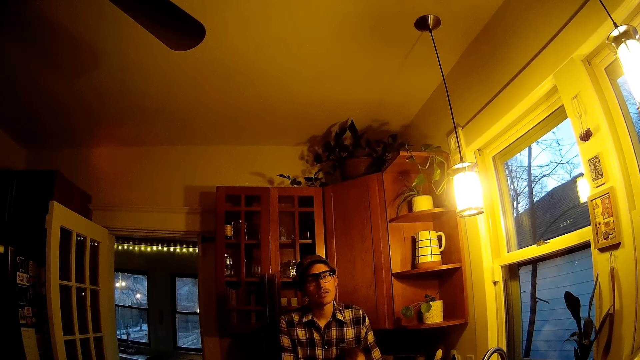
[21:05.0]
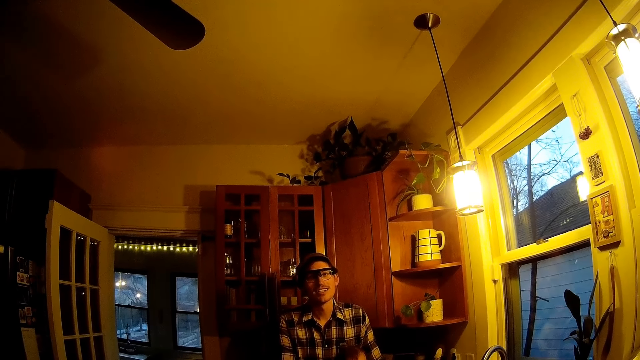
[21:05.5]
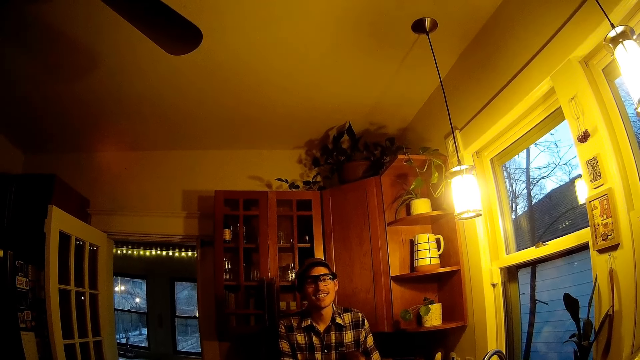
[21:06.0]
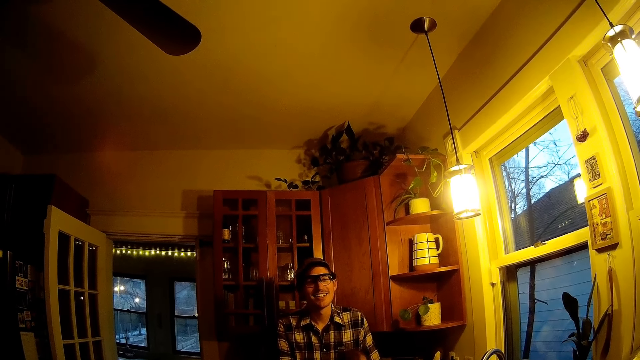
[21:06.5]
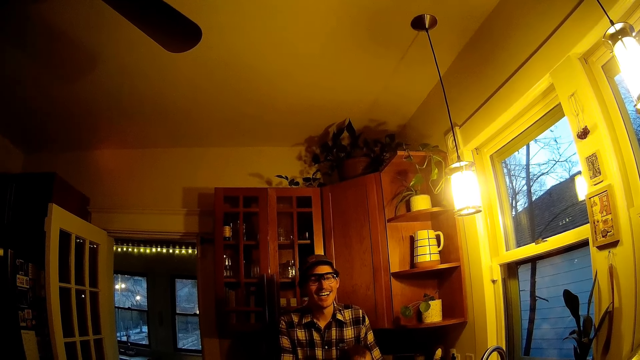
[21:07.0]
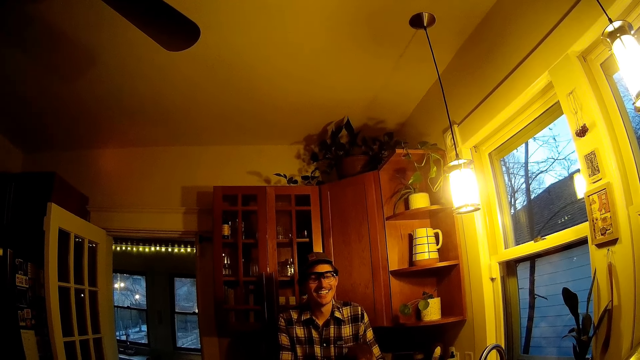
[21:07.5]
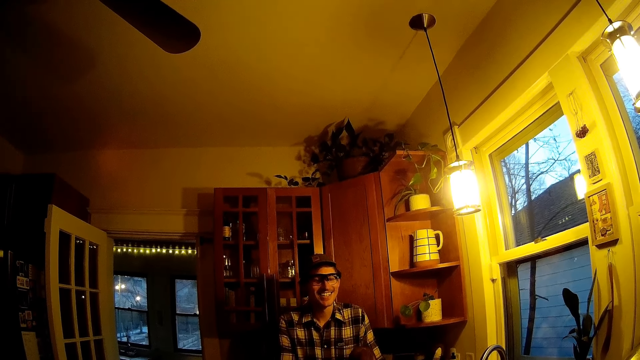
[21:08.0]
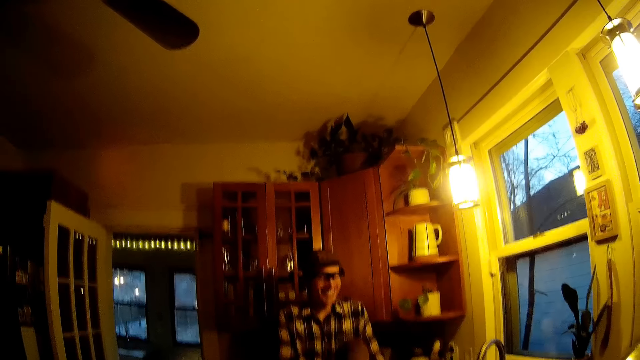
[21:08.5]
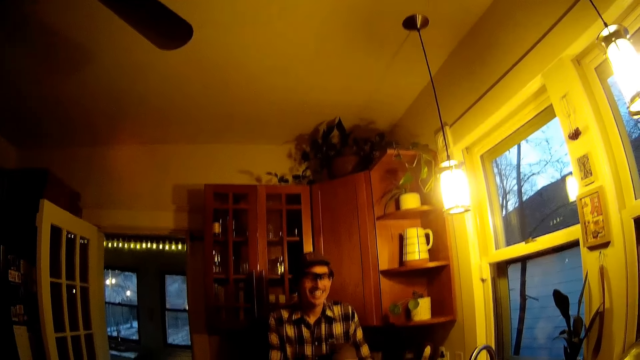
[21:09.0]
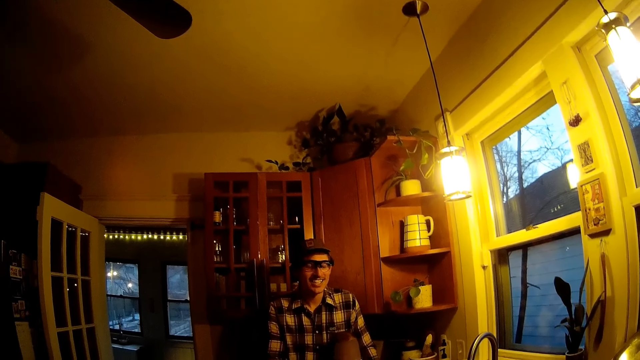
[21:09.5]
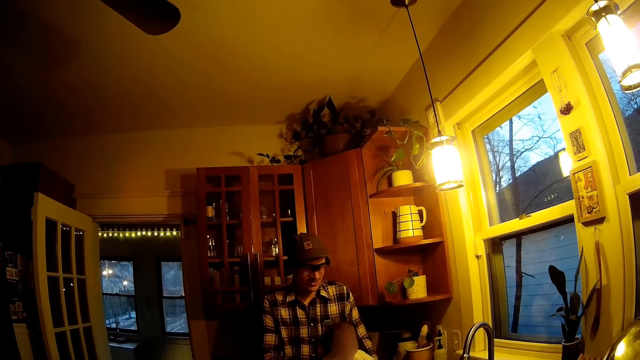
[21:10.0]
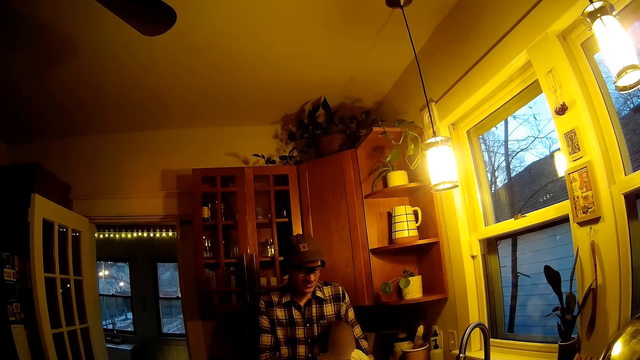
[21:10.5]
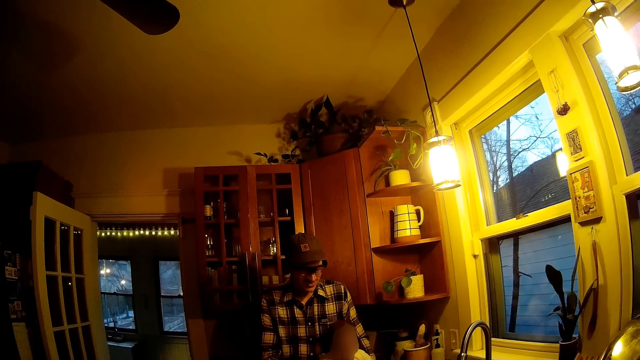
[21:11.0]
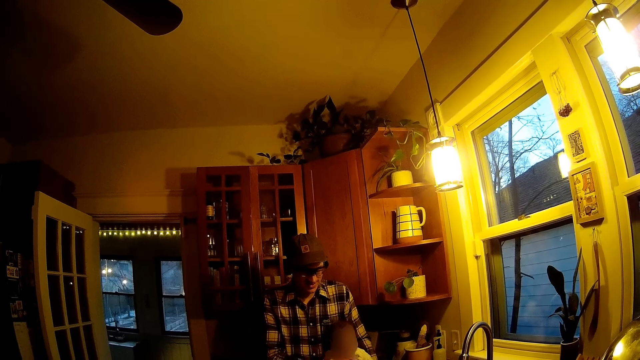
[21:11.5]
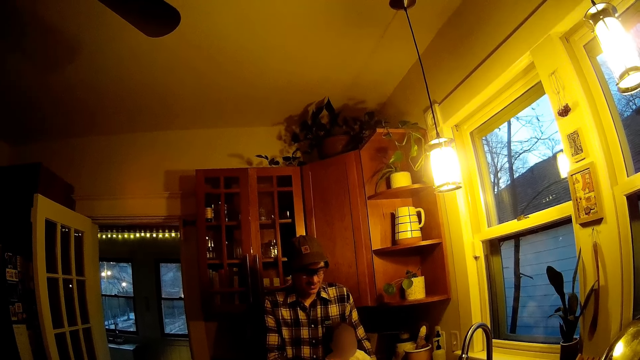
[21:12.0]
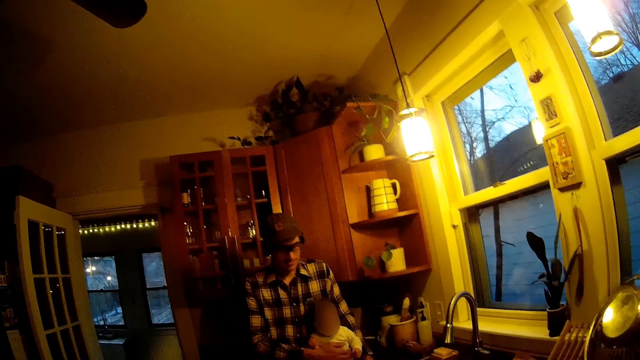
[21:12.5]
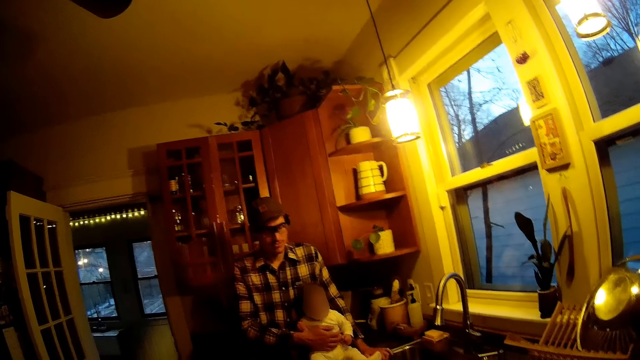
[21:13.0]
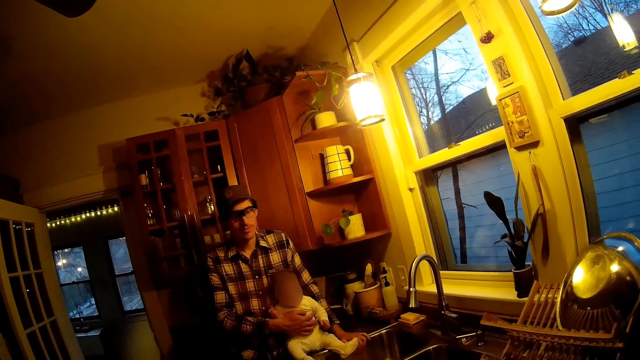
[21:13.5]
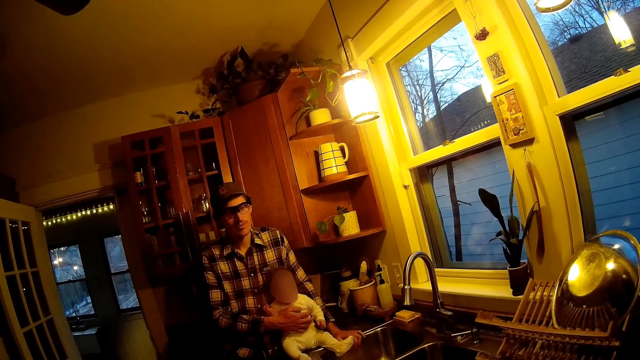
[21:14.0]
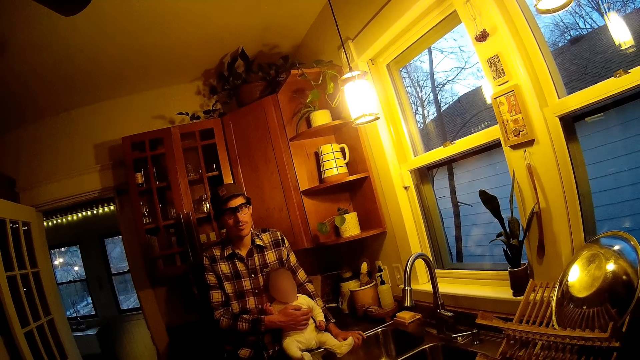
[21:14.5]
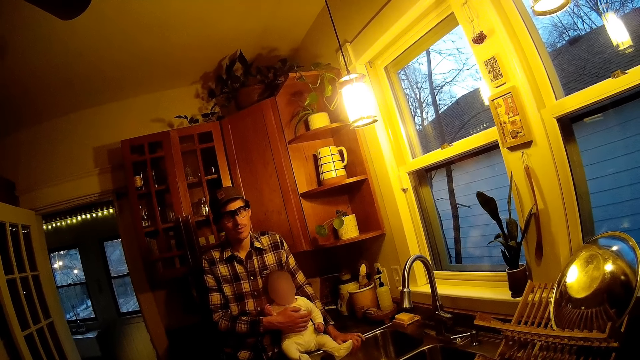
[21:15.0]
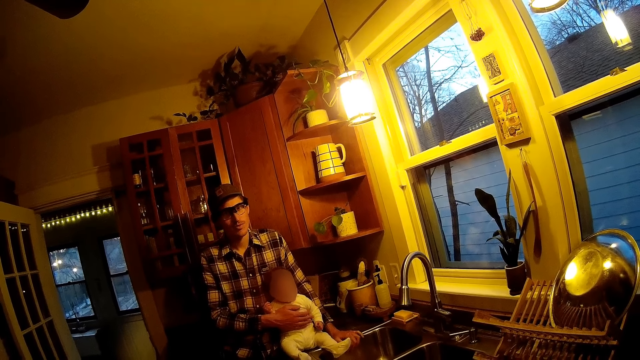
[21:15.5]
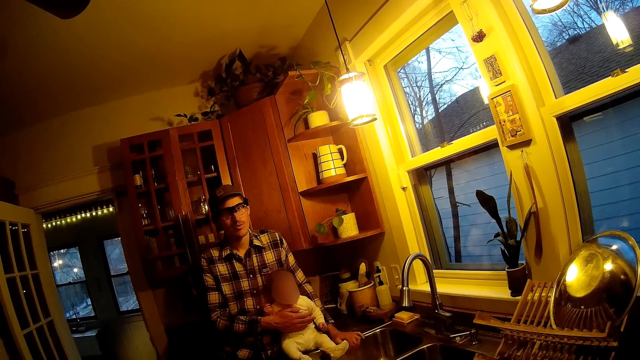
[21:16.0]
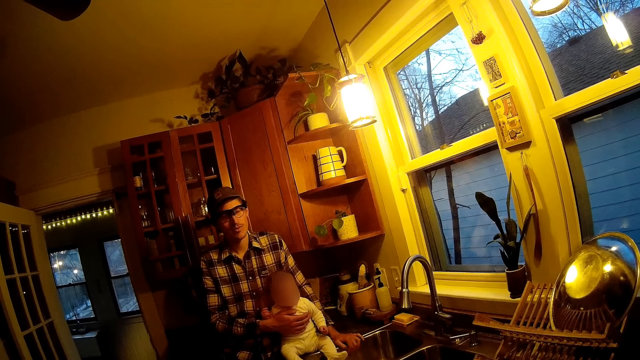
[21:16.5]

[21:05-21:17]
A man converses with the camera wearer. The camera wearer looks at the man. The man holds the baby on the kitchen sink.

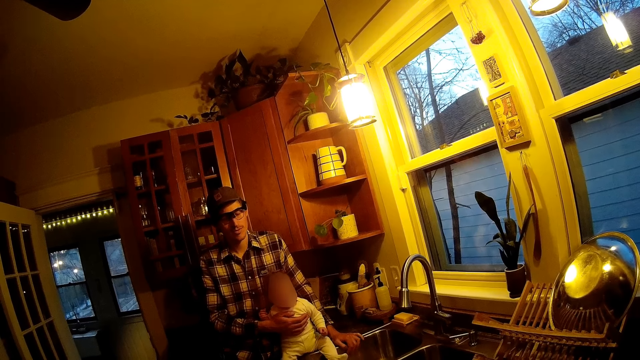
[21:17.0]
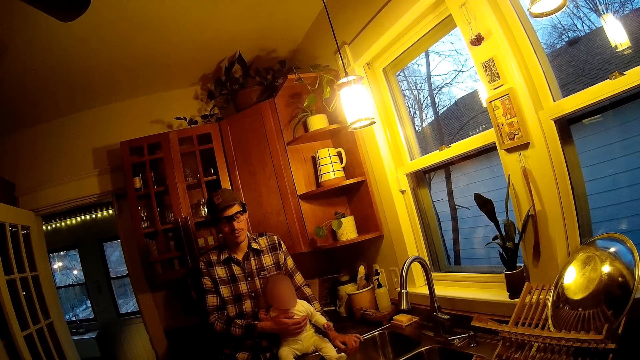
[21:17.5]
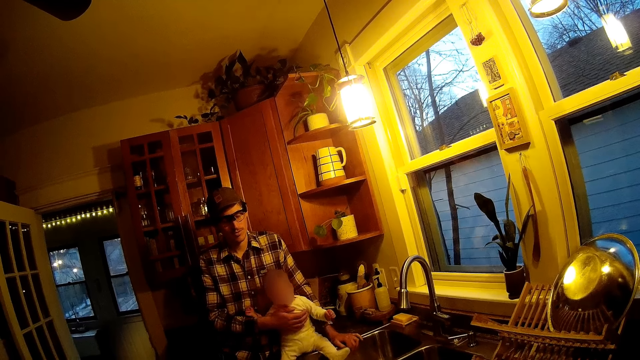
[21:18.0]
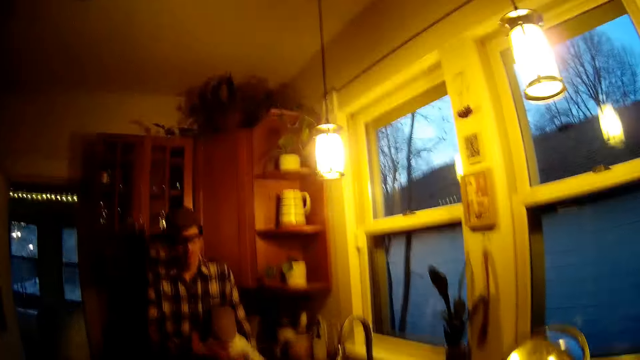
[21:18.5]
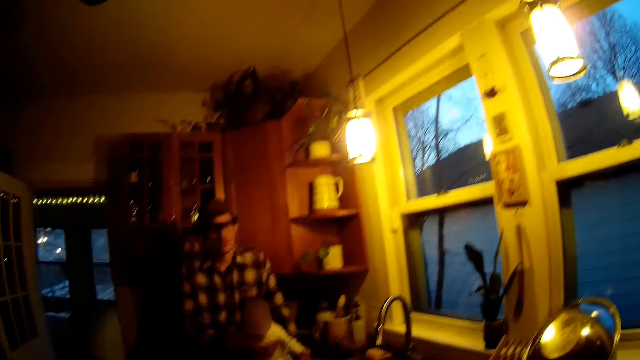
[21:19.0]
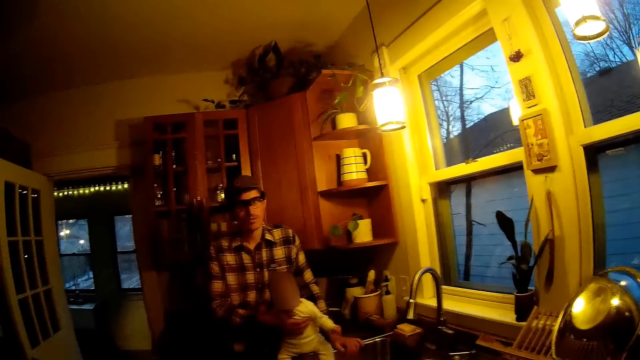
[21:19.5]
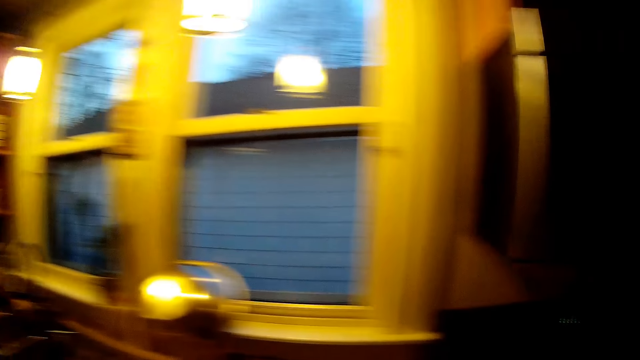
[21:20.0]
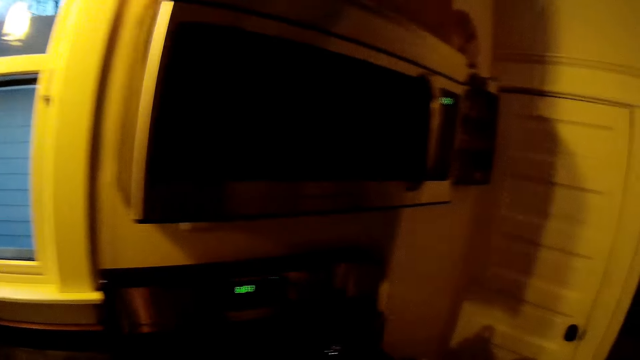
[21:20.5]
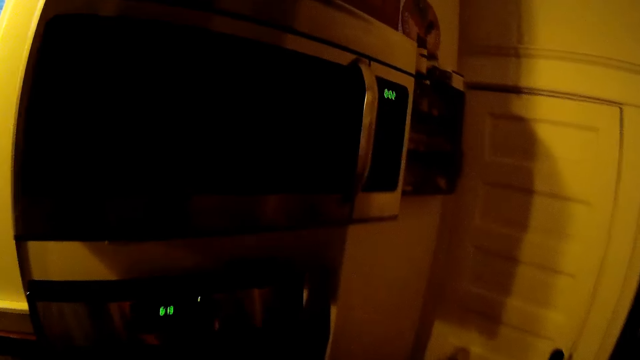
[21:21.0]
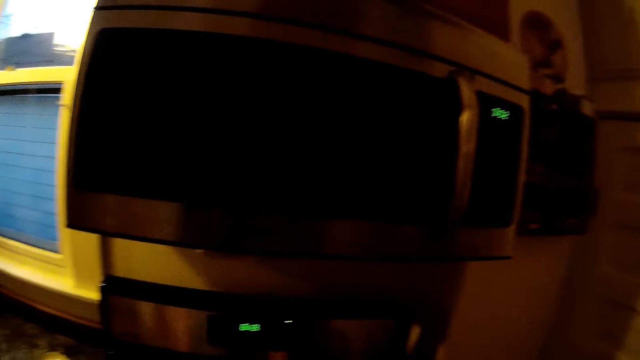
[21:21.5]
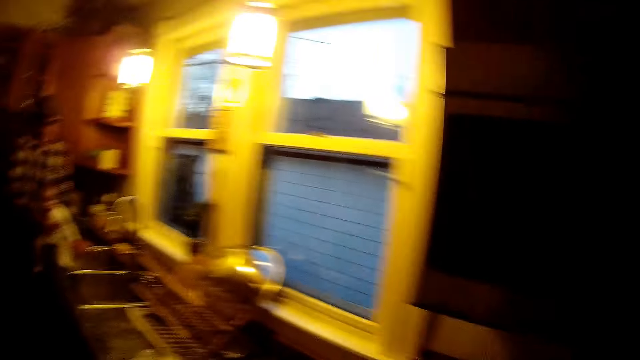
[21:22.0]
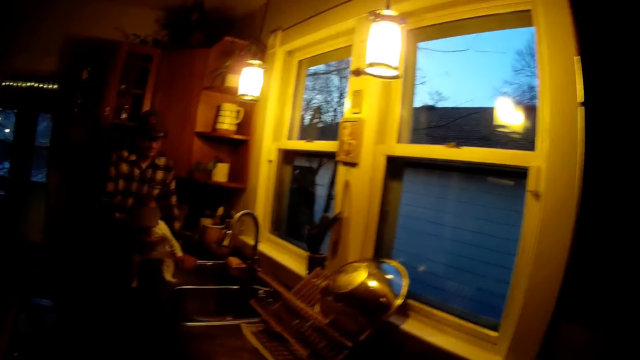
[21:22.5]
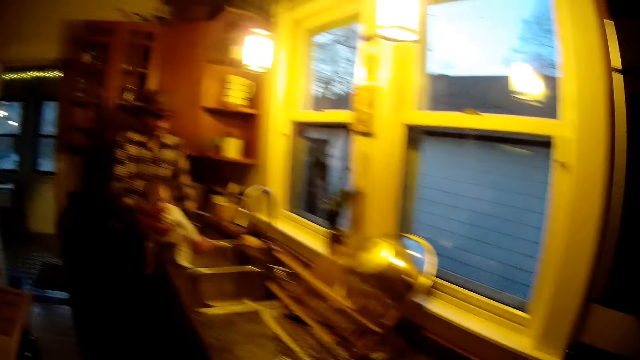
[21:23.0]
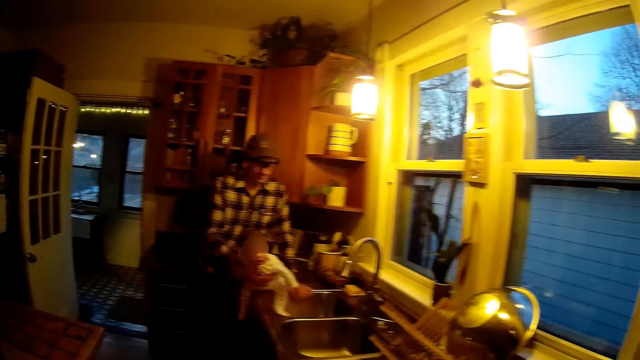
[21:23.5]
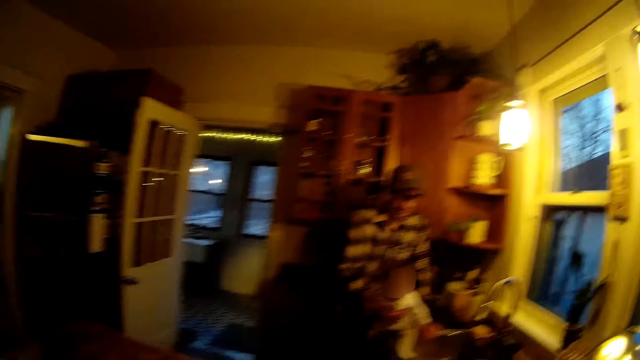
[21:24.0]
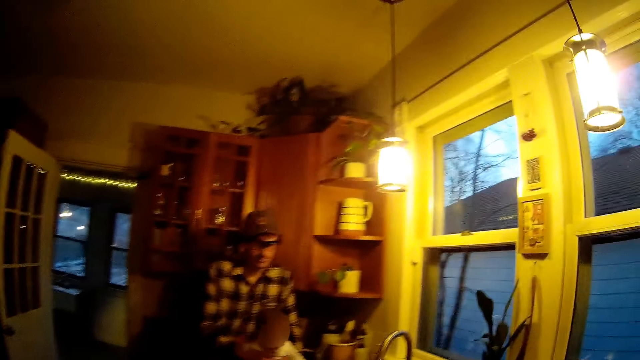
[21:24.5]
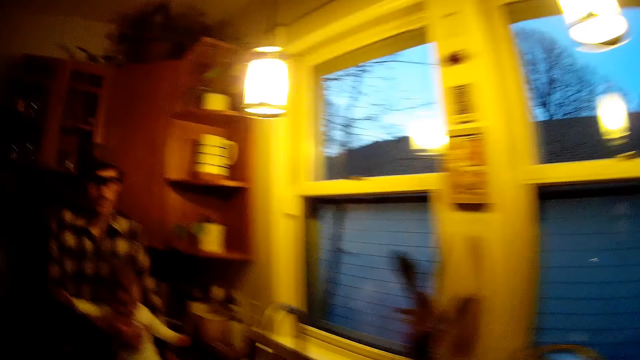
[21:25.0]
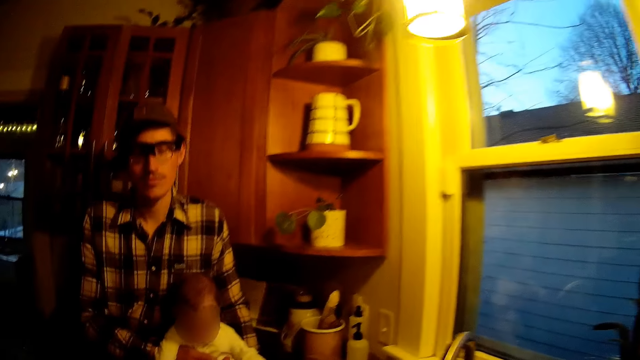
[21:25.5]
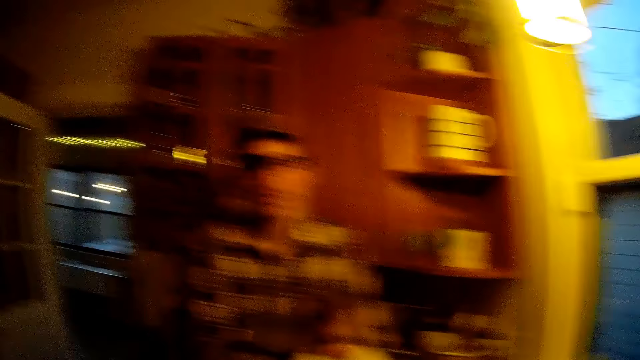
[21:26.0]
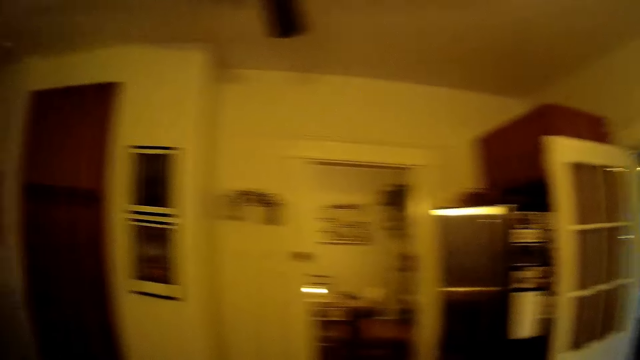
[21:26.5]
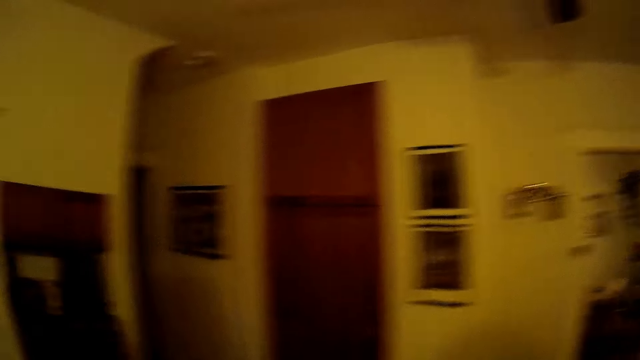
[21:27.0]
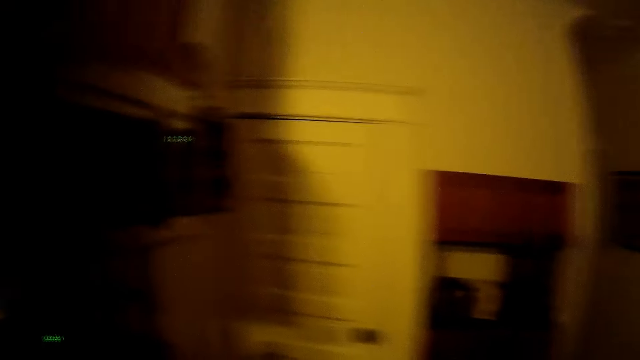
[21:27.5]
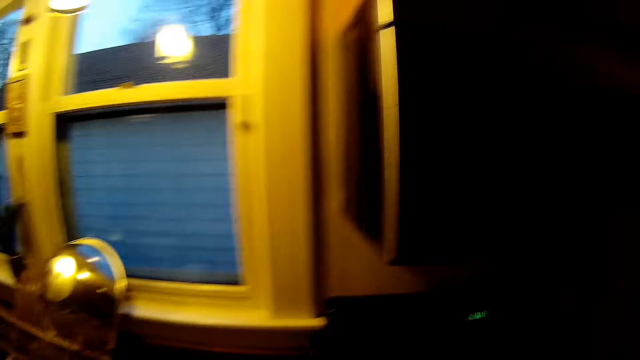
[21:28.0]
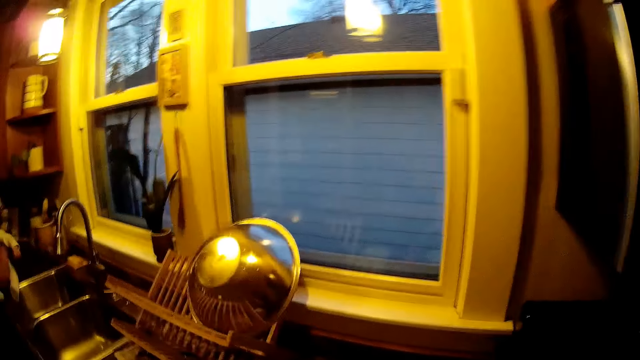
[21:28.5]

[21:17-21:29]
The camera wearer talks to the baby. They converse with the man. They walk towards the man. They look around the kitchen.
